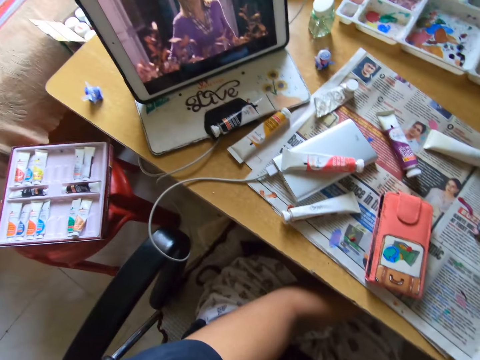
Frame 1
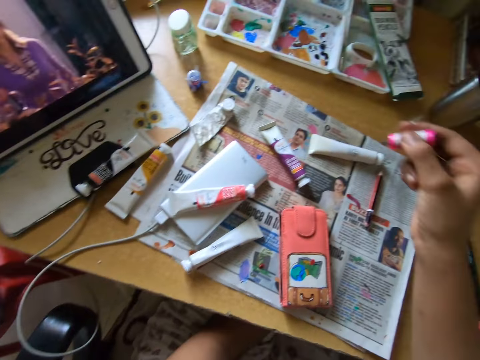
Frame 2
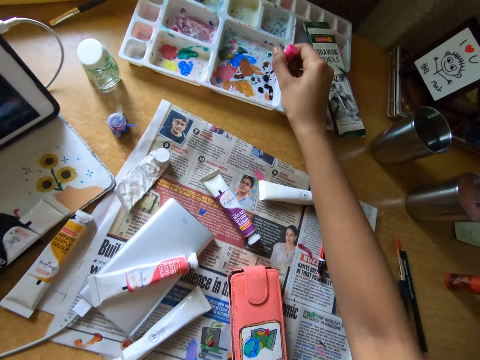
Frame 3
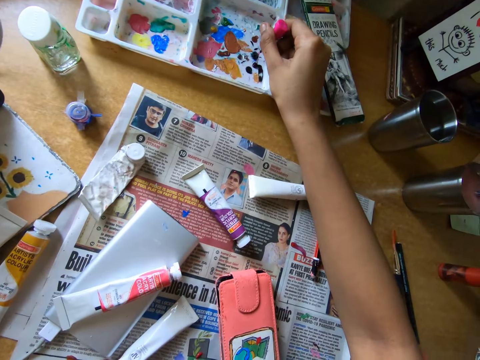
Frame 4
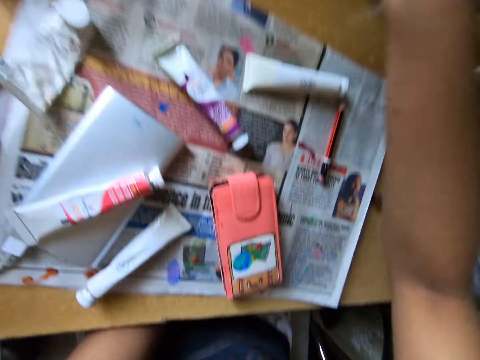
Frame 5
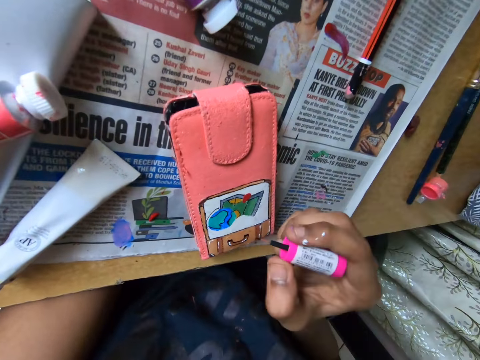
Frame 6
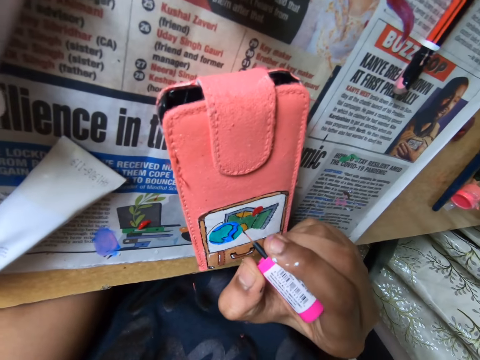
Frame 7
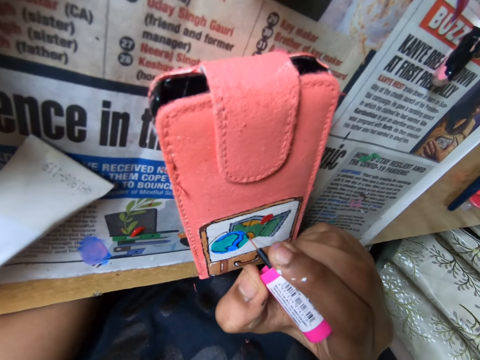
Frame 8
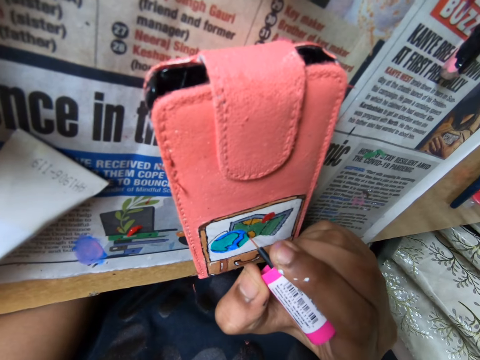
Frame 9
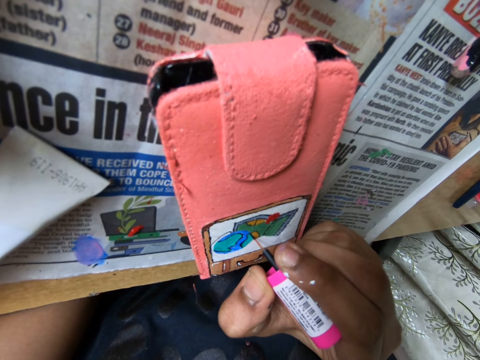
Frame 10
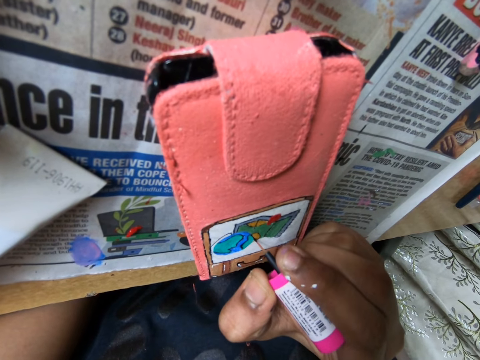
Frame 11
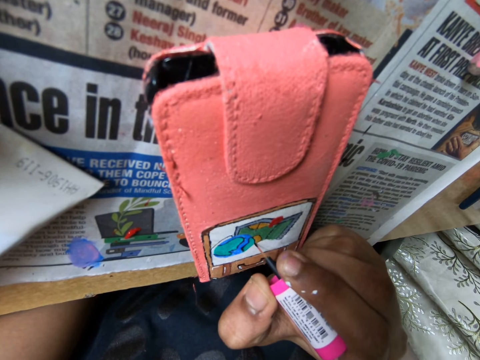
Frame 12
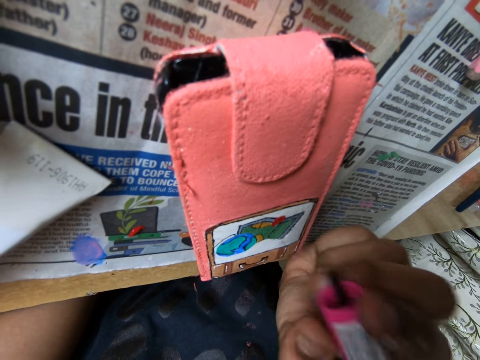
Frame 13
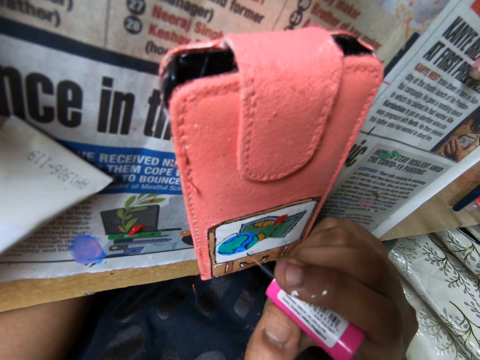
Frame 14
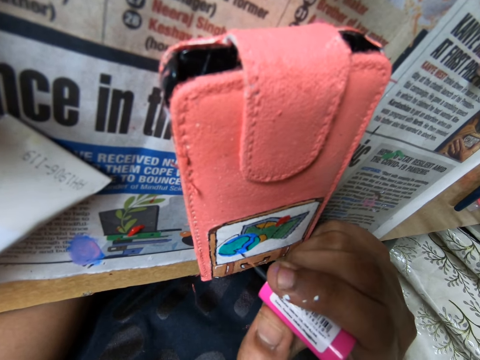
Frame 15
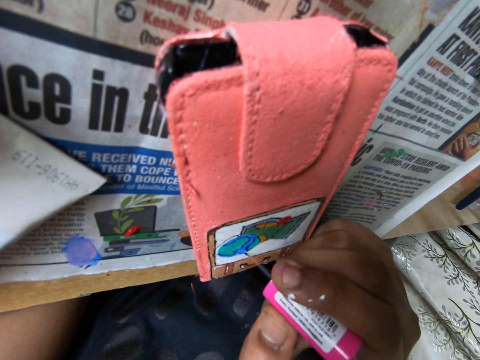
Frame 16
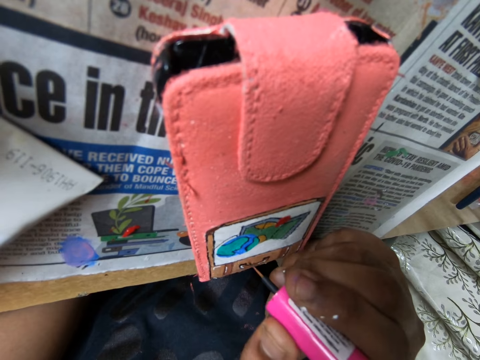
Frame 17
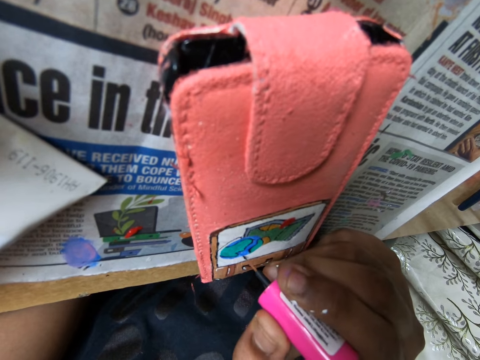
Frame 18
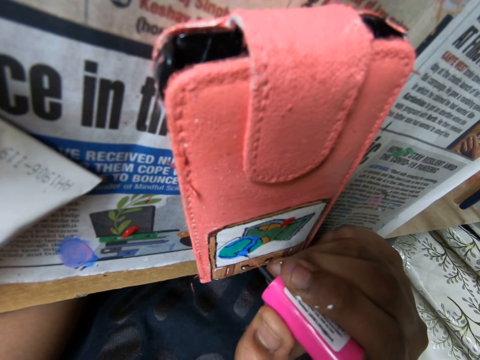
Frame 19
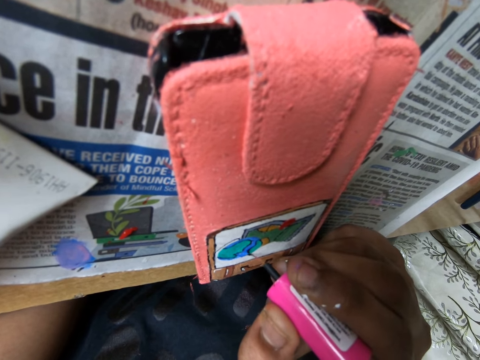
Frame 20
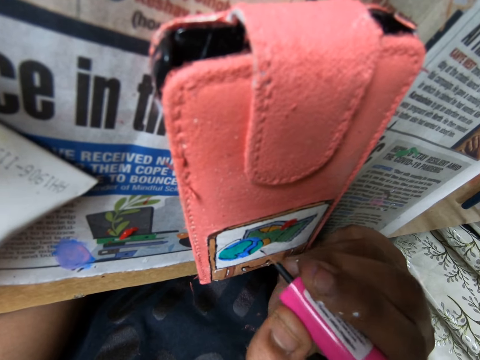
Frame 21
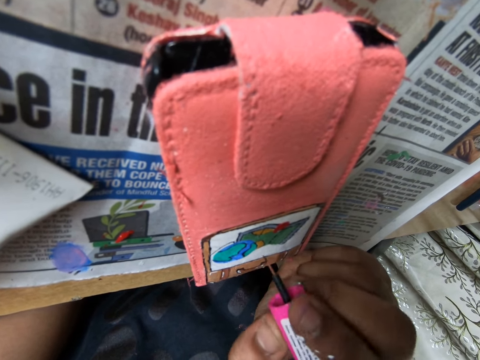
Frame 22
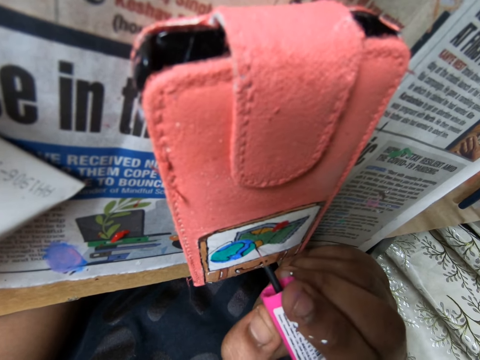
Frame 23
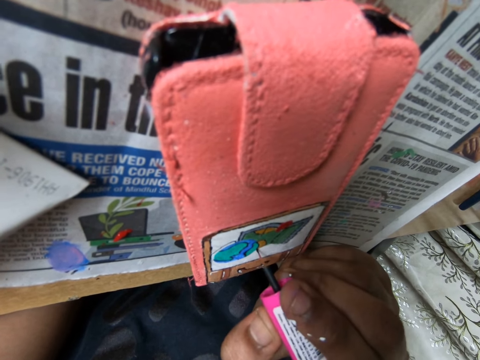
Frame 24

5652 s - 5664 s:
The camera wearer dabs the paint brush on a paint set on the table with her right hand. She paints on the phone case on the table with the paint brush in her right hand.

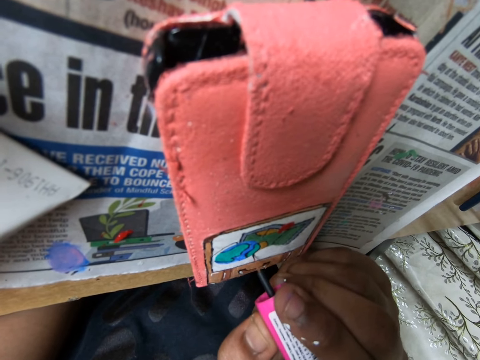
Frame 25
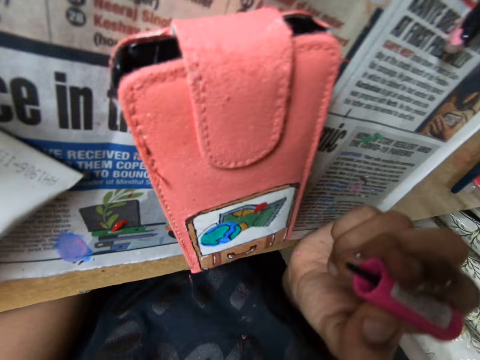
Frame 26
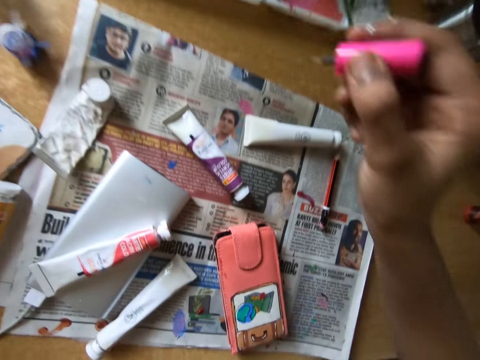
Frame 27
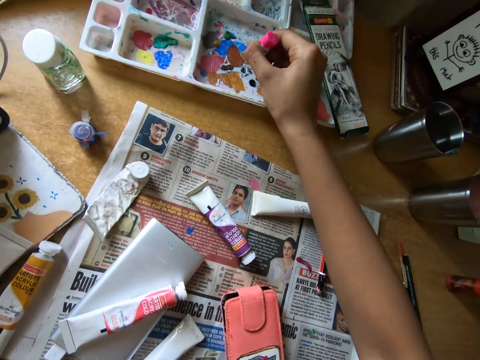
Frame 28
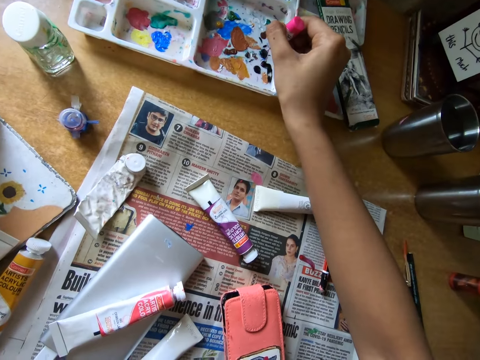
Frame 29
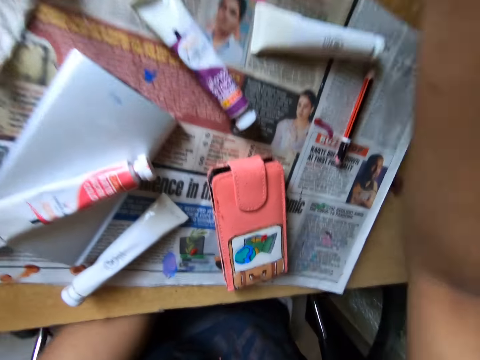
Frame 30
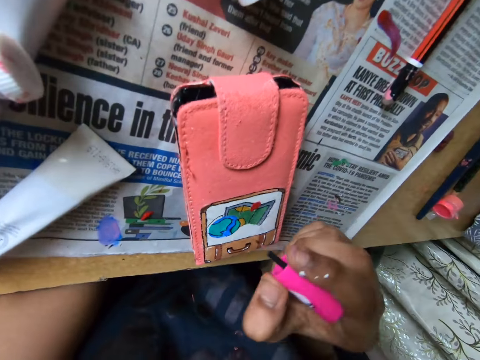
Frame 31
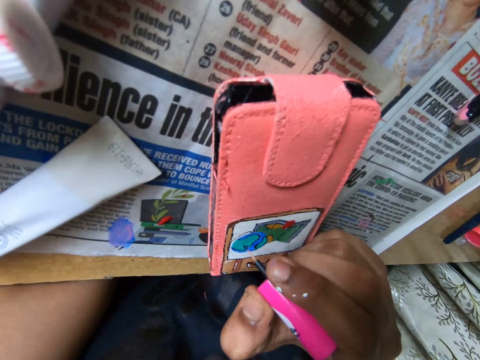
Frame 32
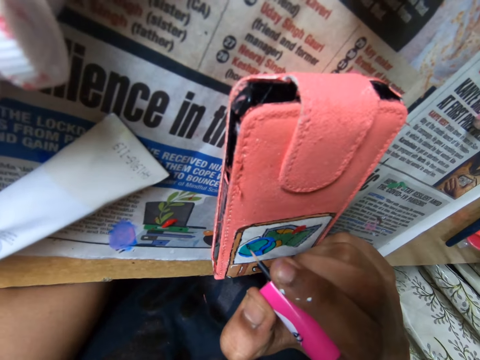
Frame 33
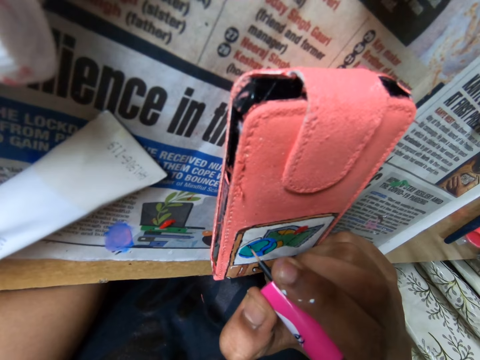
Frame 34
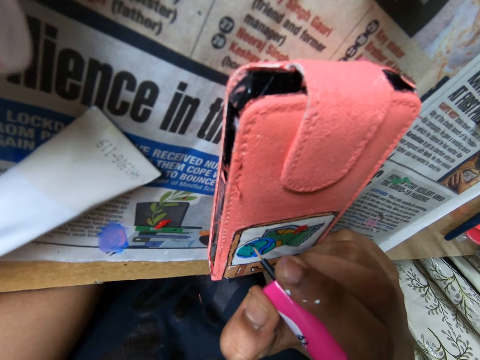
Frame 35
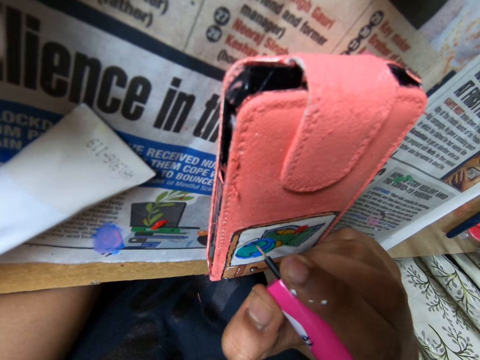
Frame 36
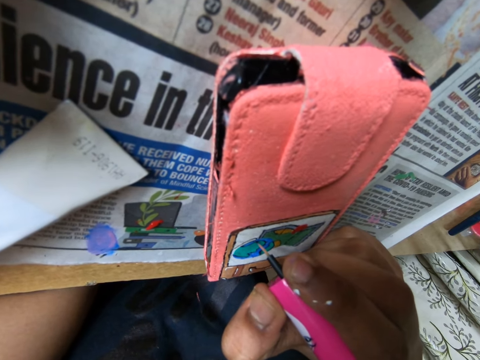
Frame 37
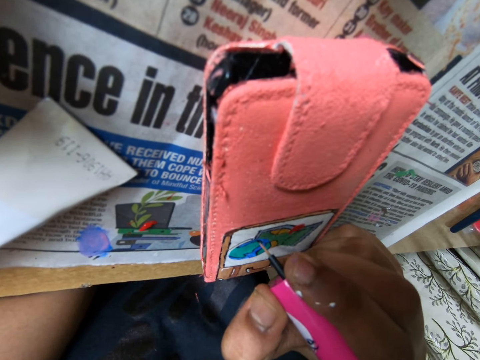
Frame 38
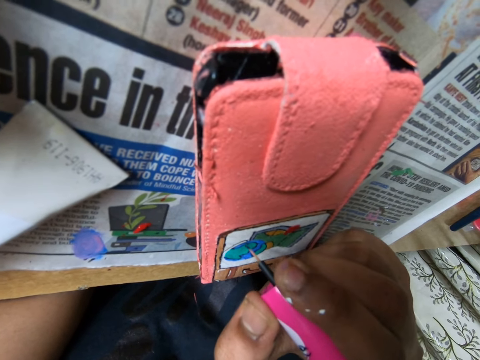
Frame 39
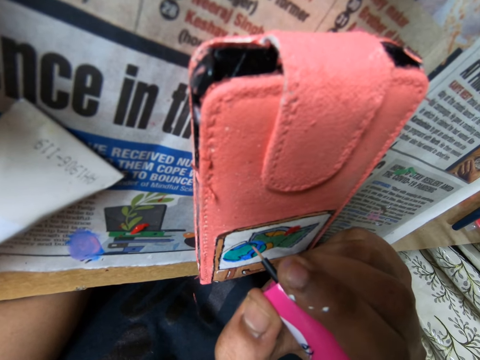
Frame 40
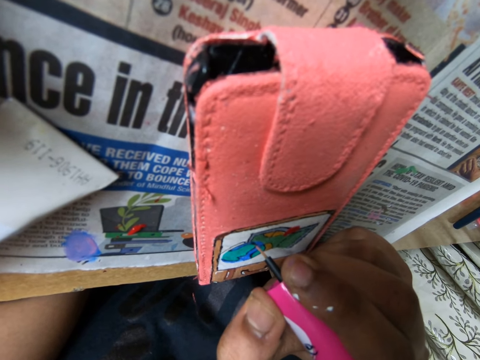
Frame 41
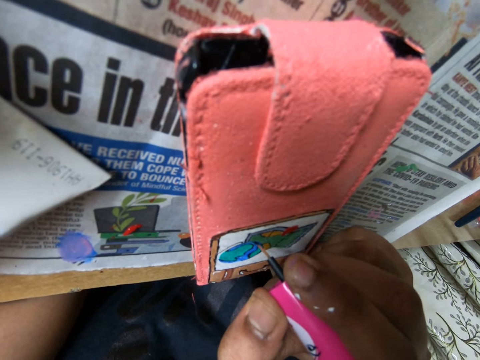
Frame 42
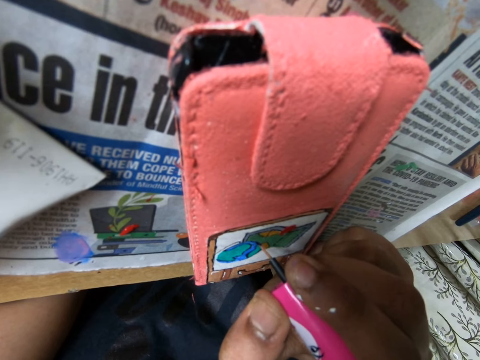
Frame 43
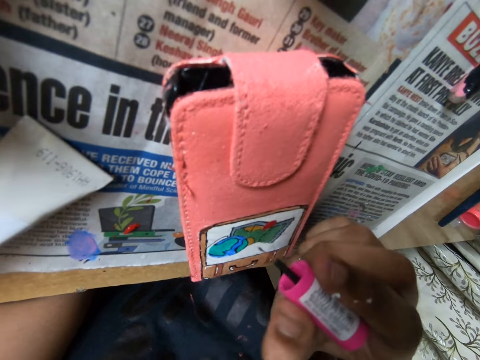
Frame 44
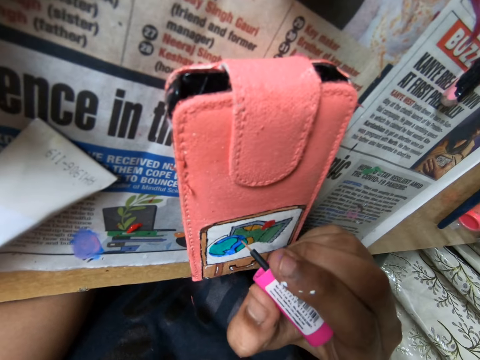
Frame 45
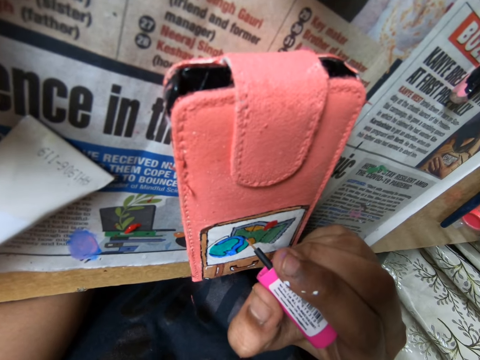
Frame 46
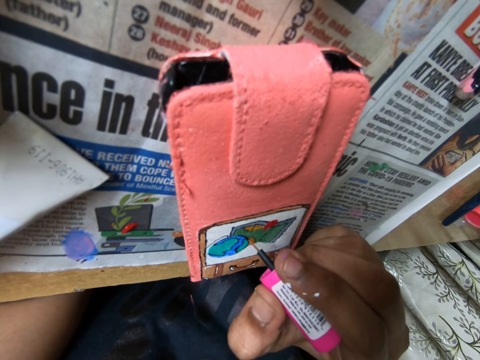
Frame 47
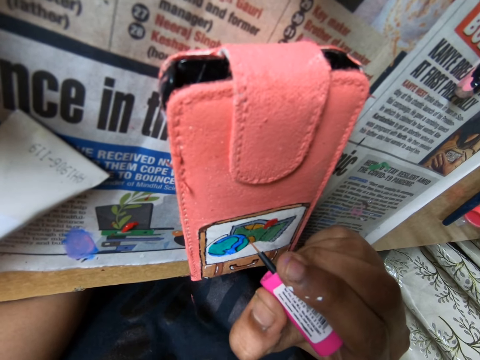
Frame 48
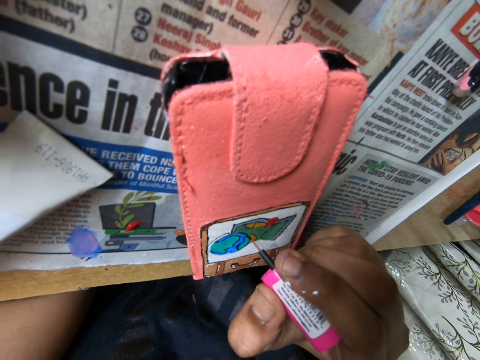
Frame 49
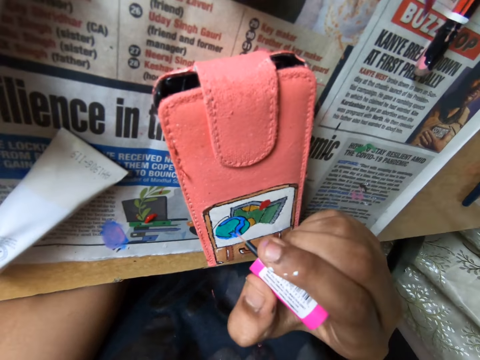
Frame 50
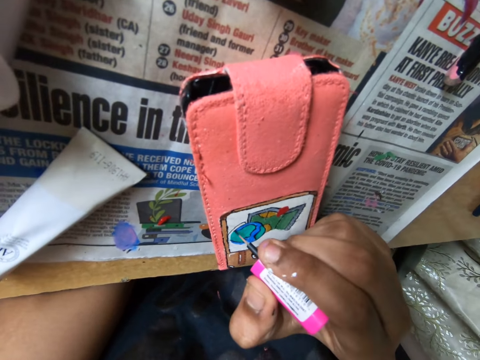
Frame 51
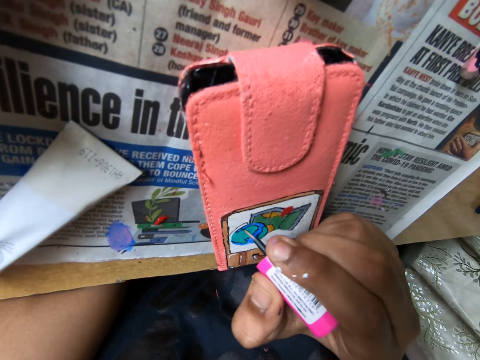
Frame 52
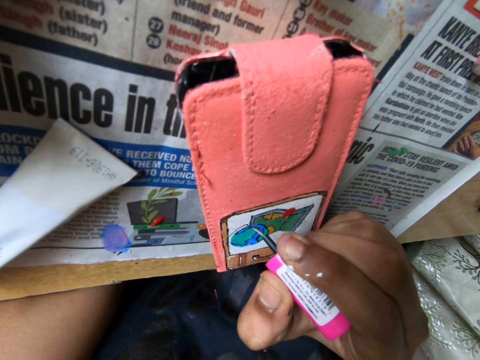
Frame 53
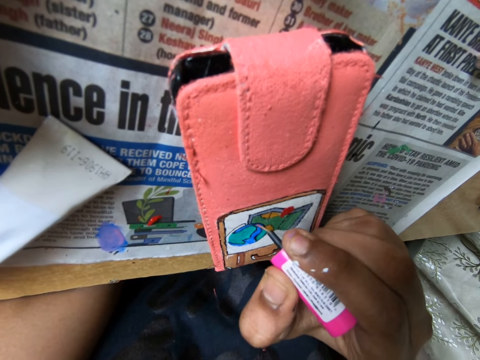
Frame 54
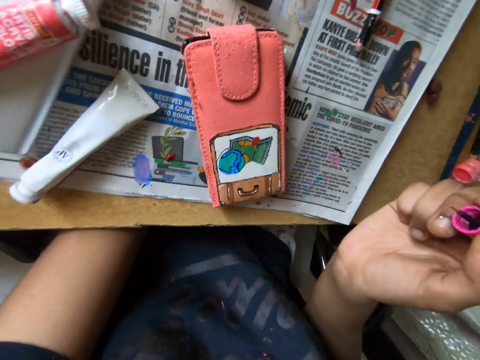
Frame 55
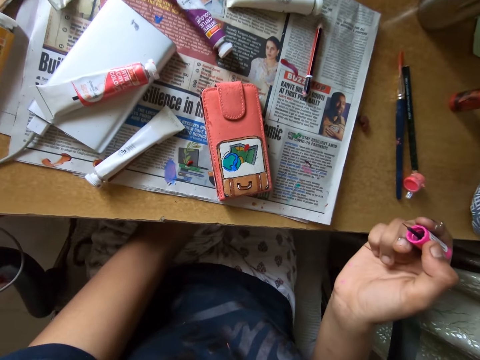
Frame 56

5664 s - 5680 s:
The camera wearer dabs the paint brush on a paint set on the table with her right hand. She paints on the phone case on the table with the paint brush in her right hand.
